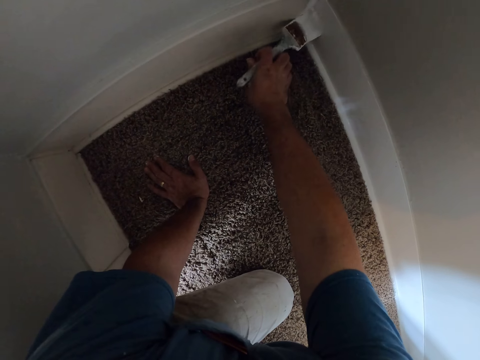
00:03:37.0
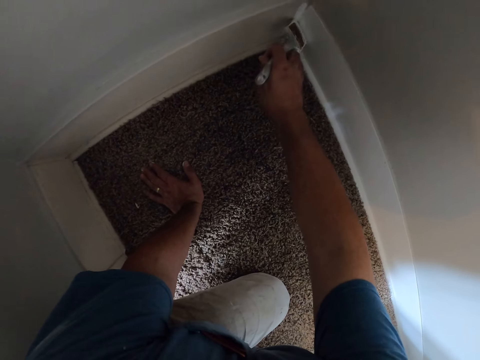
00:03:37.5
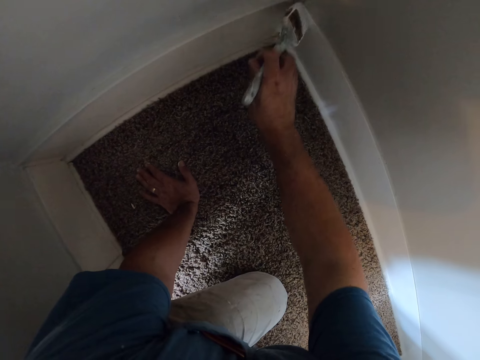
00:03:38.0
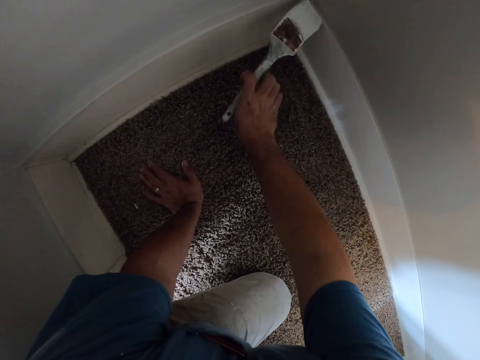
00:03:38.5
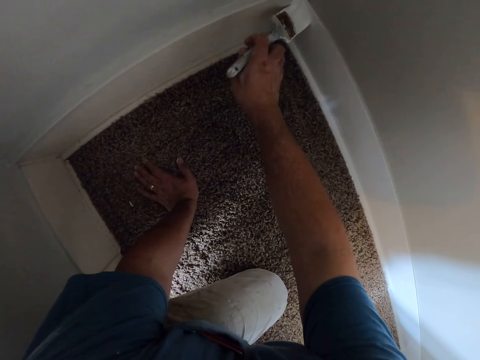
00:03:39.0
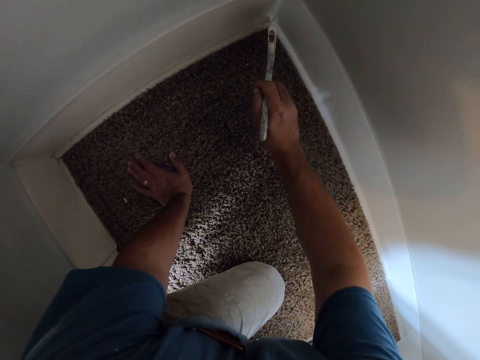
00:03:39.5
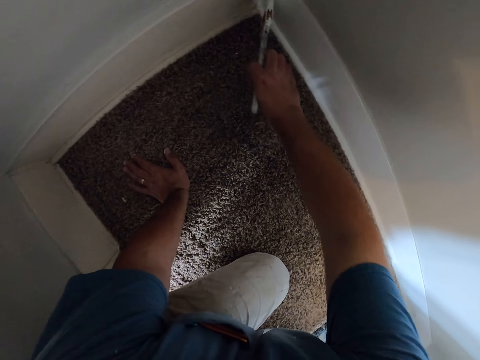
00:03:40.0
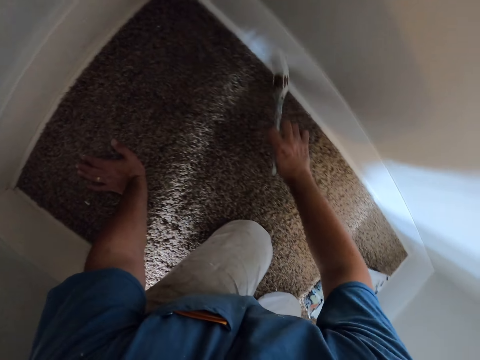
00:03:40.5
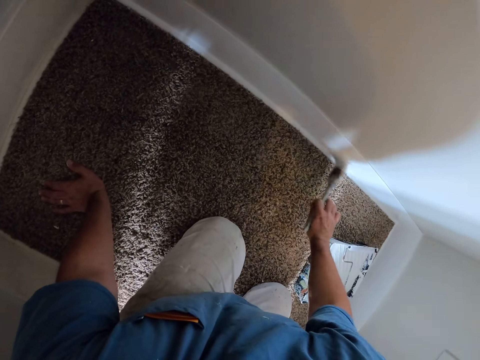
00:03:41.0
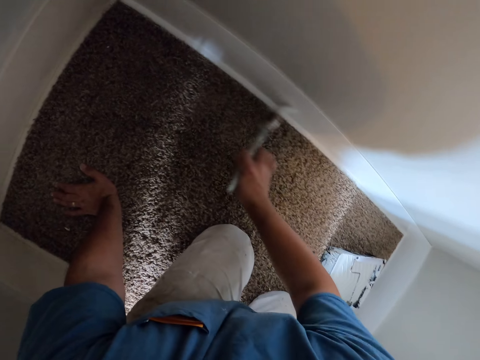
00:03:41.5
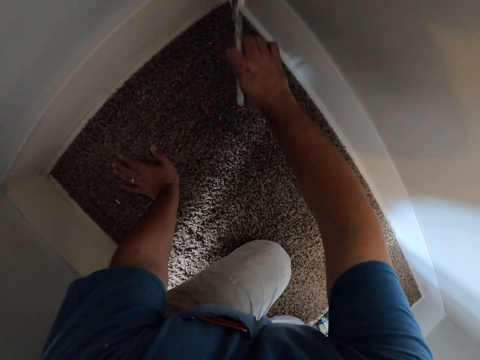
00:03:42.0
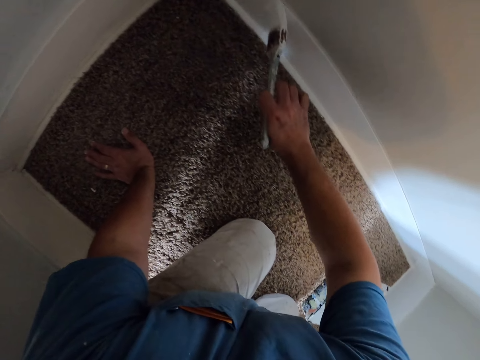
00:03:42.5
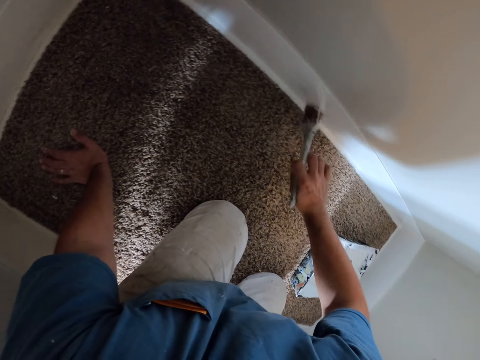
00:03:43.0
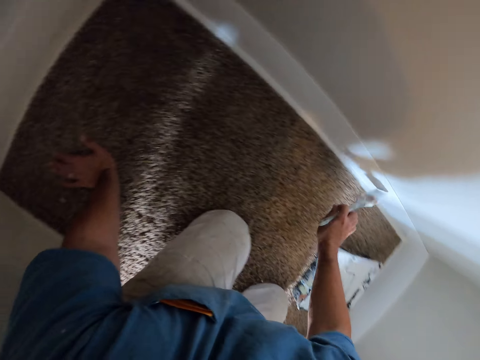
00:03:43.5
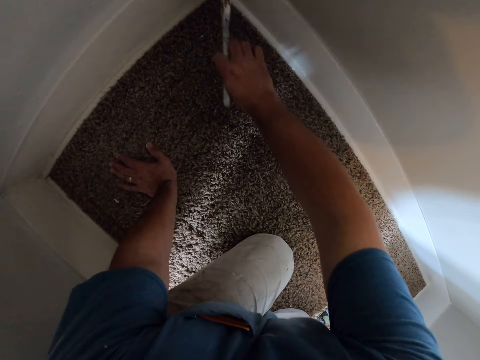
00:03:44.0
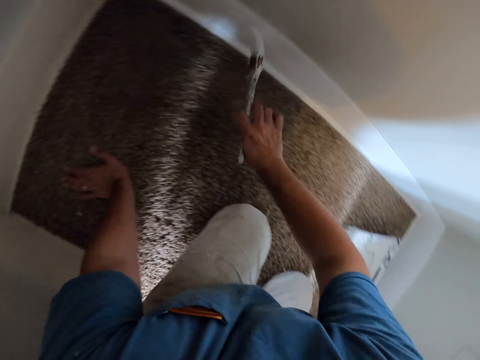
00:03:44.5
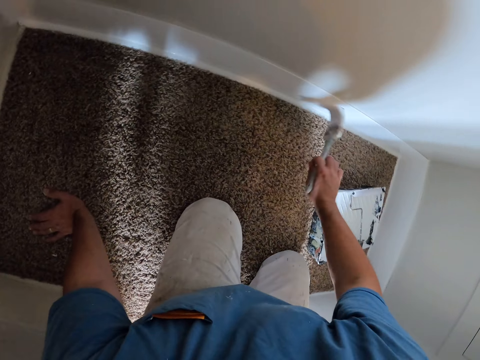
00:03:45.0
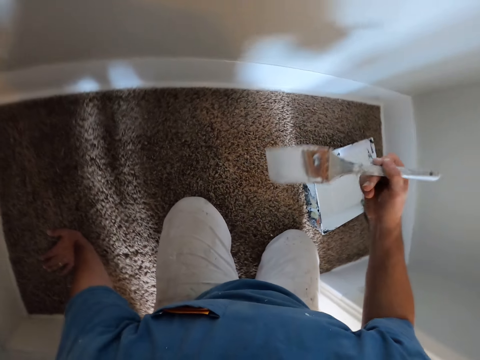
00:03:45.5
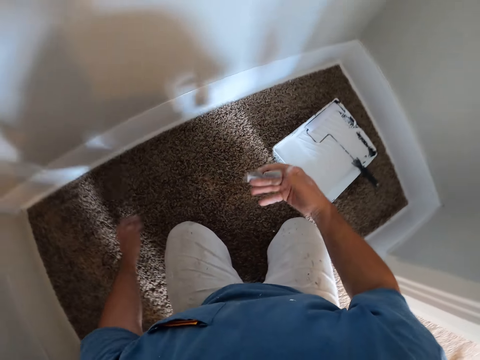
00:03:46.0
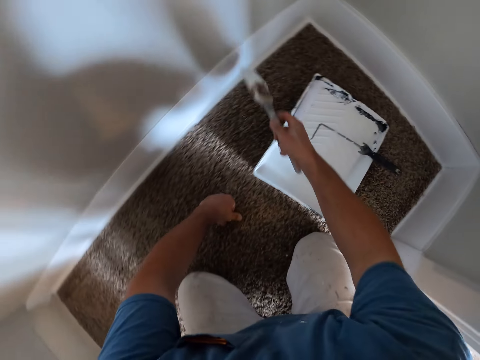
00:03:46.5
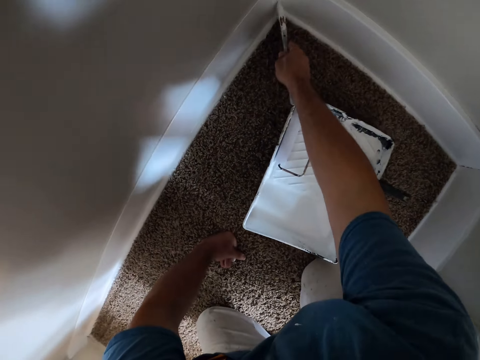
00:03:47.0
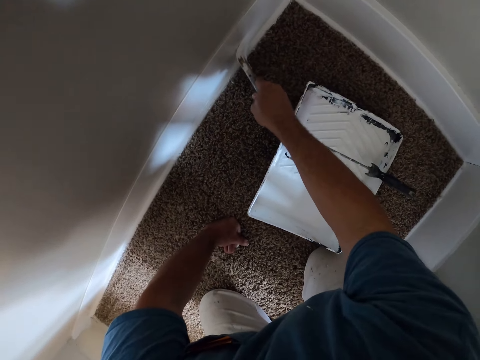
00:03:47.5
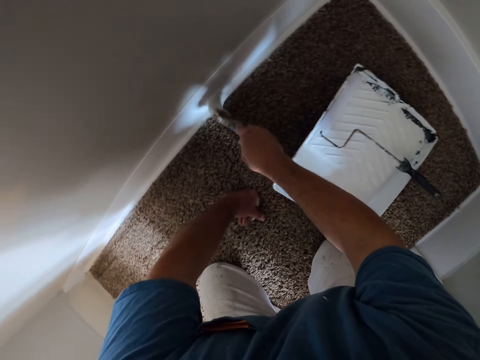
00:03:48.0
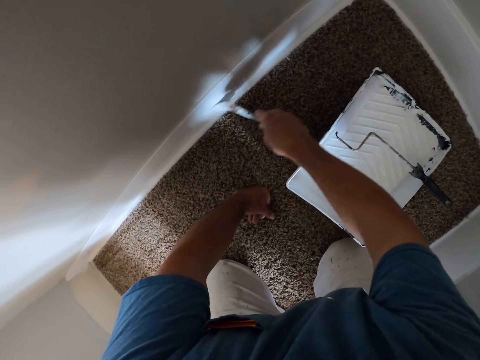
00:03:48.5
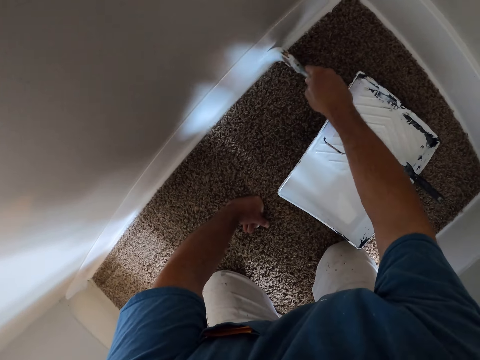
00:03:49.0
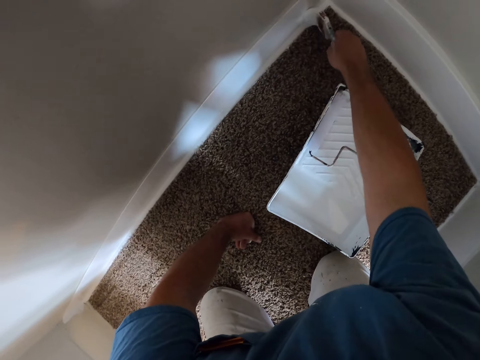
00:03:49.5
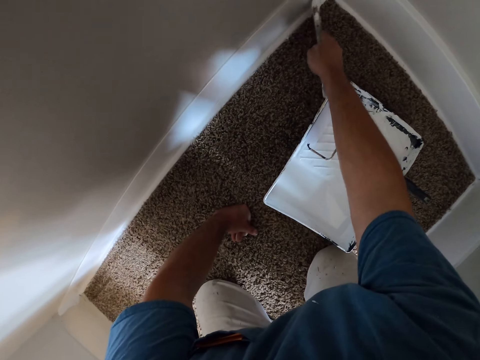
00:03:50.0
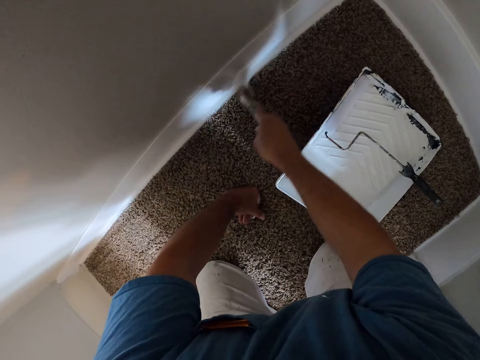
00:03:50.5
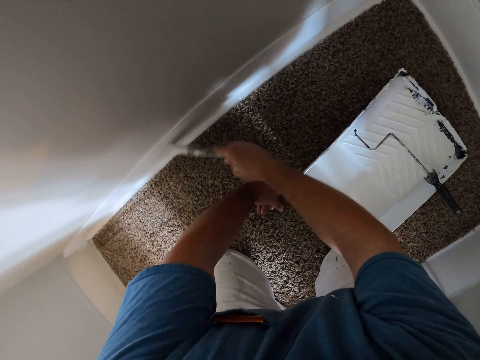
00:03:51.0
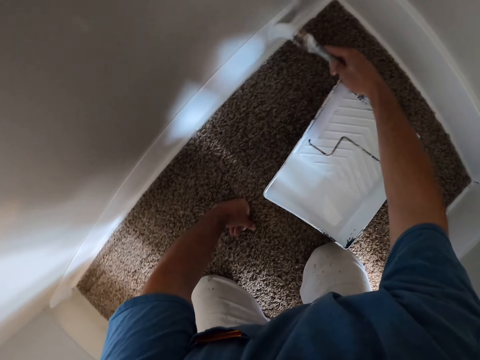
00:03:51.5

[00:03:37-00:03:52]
The camera wearer flaps the paint brush. They move the hand. They paint a part of the wall with the paint brush.

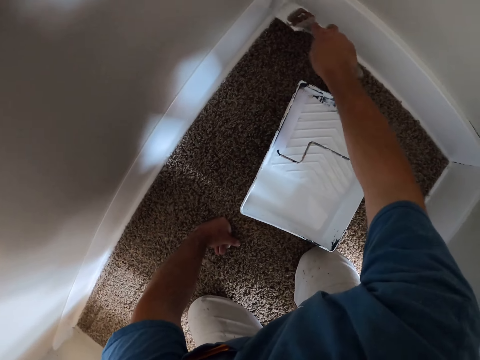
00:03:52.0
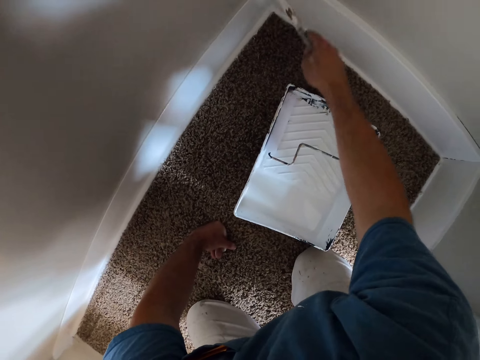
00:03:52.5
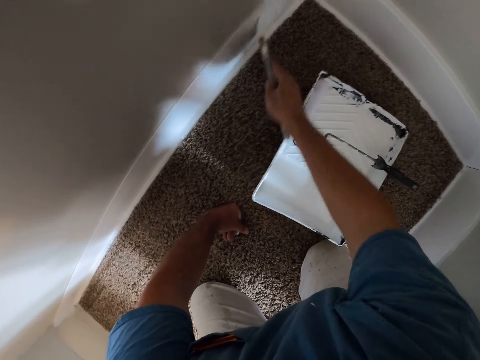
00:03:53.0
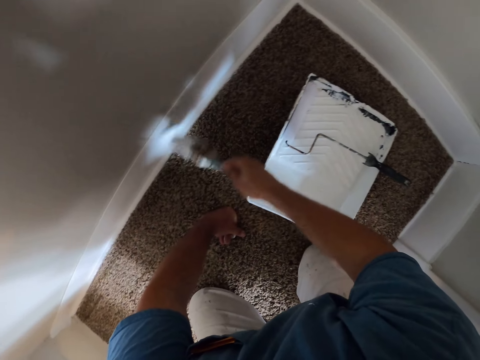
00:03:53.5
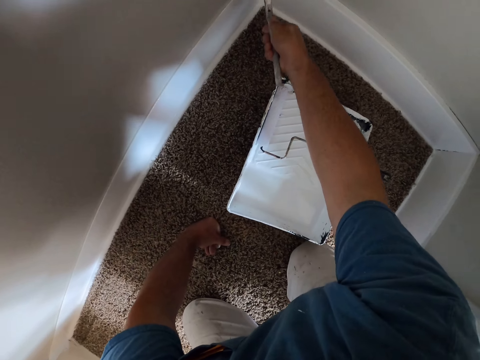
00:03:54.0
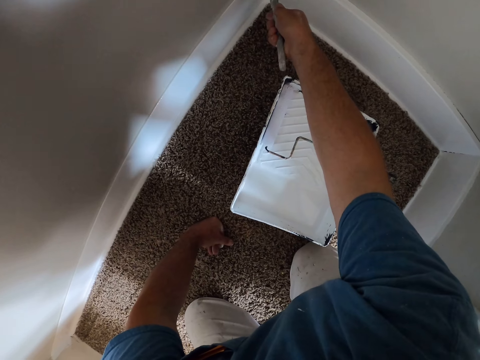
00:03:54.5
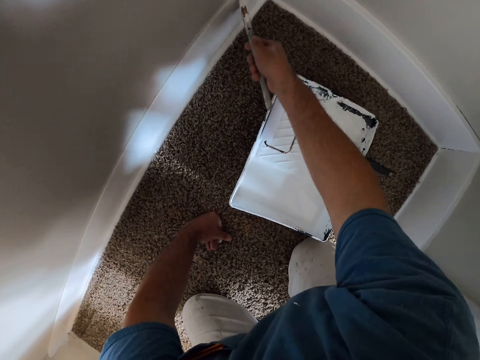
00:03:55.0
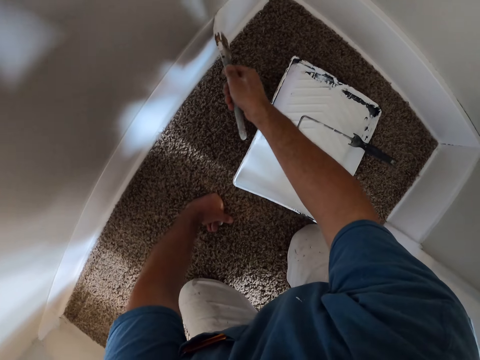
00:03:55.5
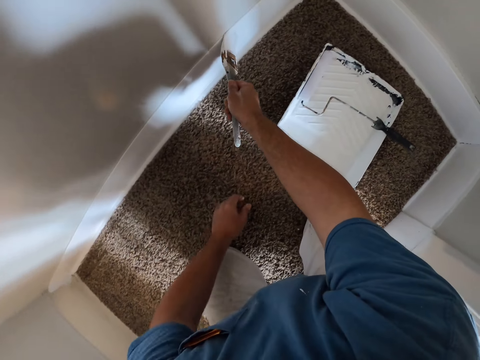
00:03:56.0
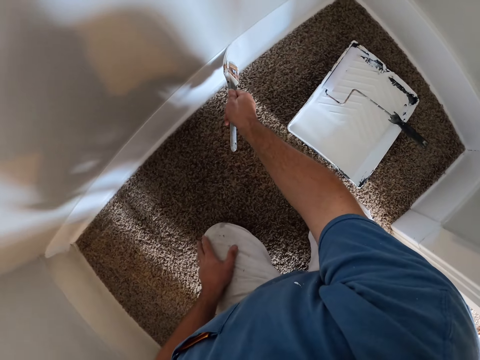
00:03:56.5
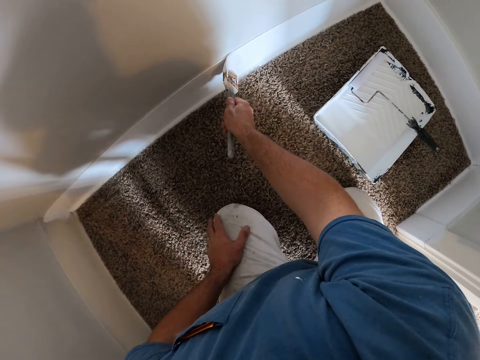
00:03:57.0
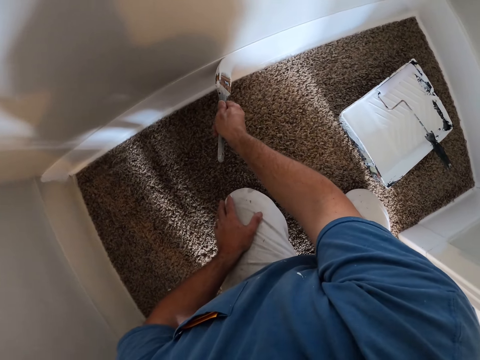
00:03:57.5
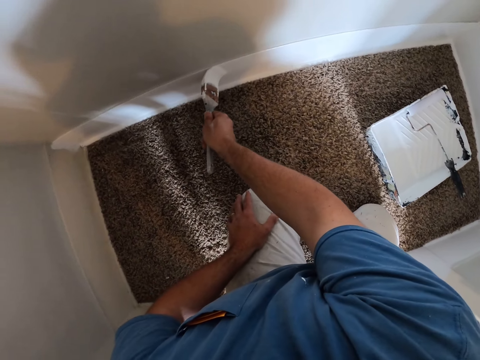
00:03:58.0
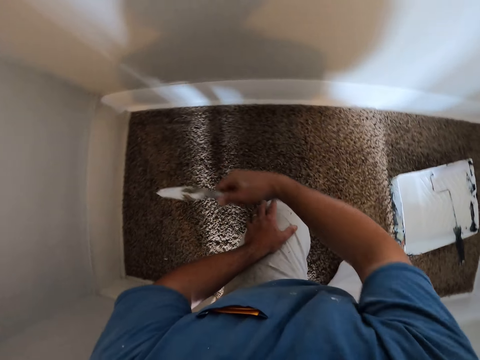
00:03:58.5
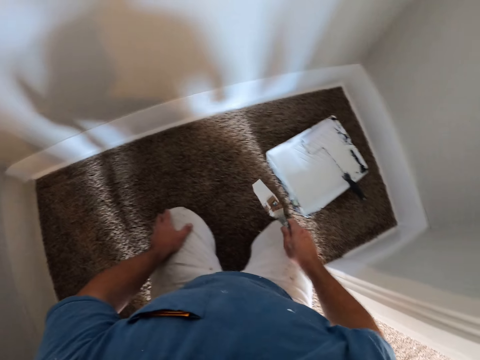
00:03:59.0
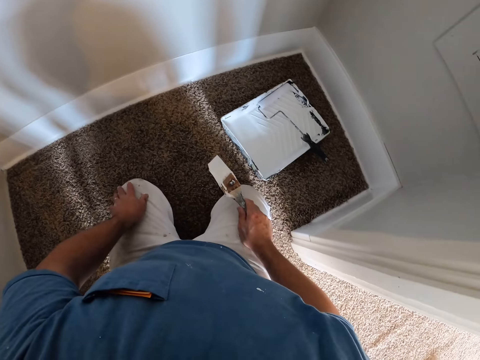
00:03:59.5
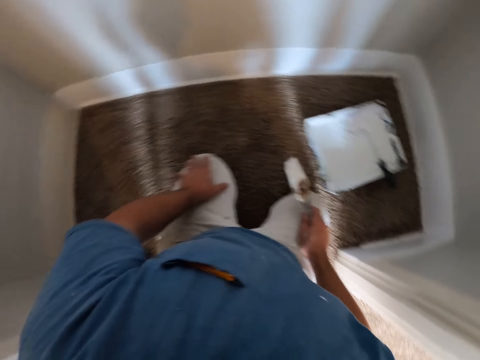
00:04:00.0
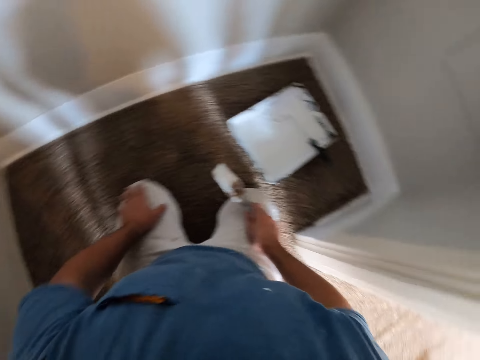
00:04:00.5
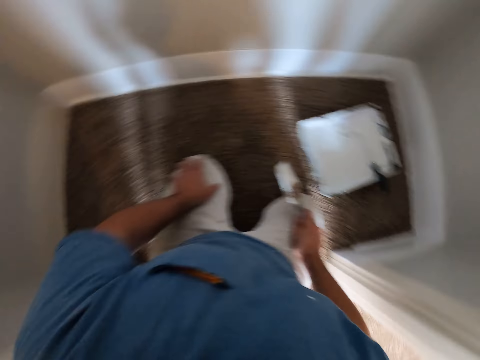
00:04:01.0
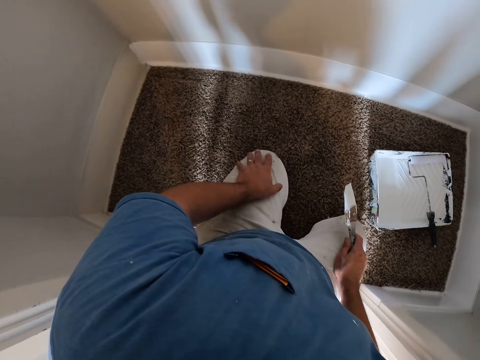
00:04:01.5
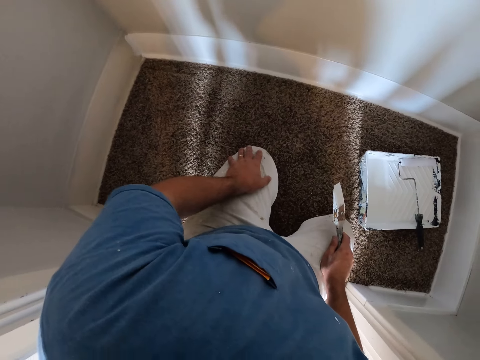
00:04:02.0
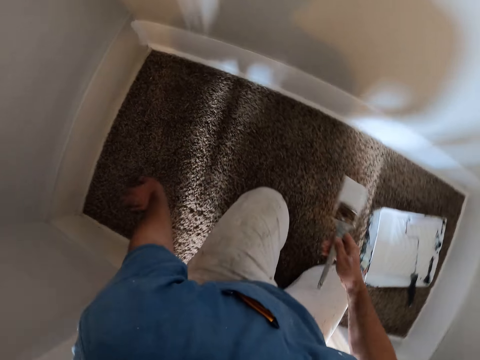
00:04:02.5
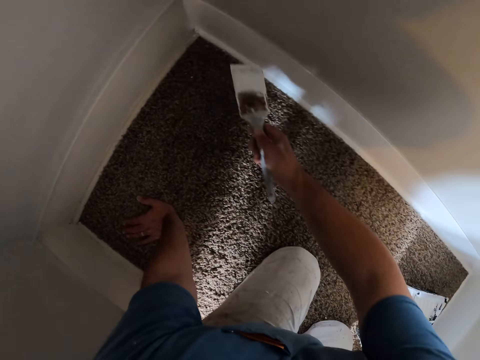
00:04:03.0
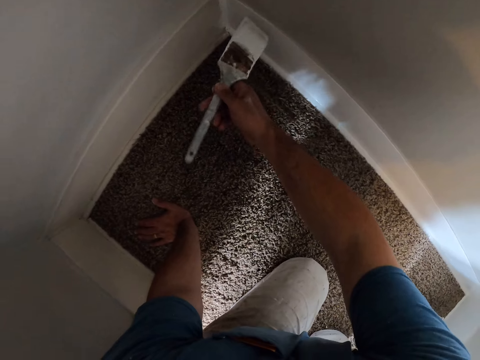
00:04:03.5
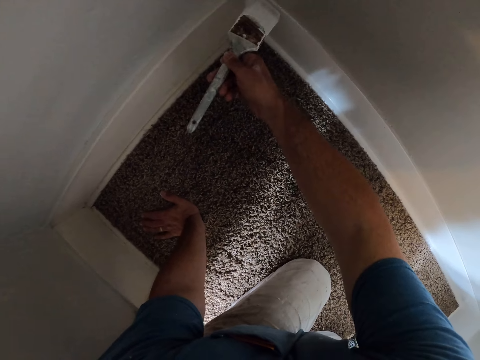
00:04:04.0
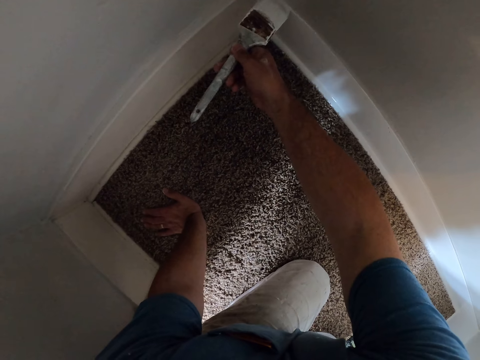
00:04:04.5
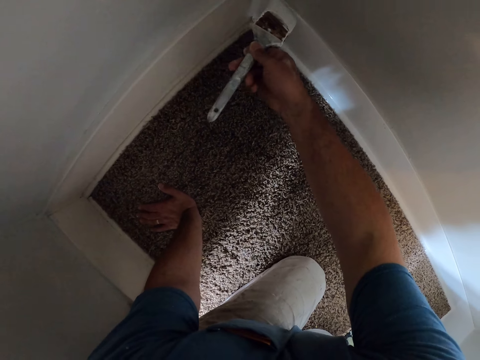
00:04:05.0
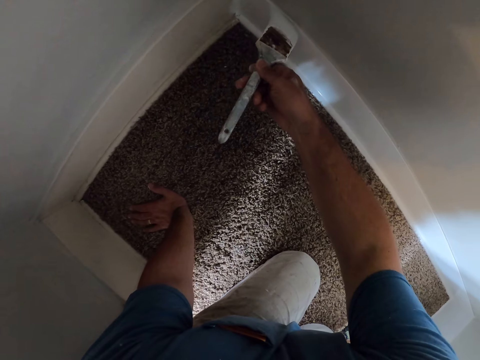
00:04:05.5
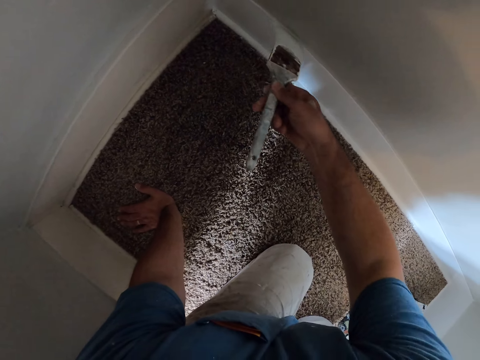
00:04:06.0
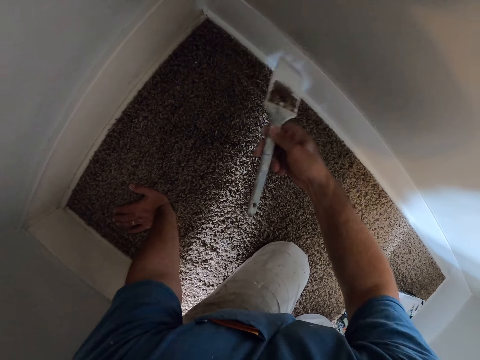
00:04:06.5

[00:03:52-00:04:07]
The camera wearer puts the hand on the lap. They put the hand on the lap again. They look around. They put the hand on the floor. They paint the wall with the paint brush.
